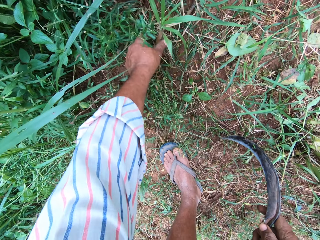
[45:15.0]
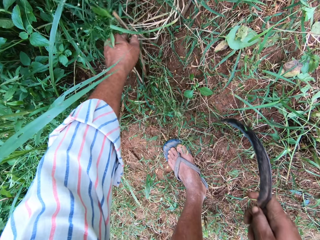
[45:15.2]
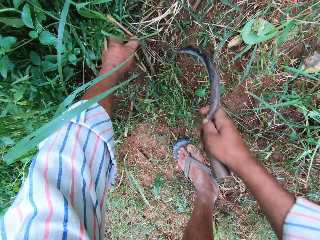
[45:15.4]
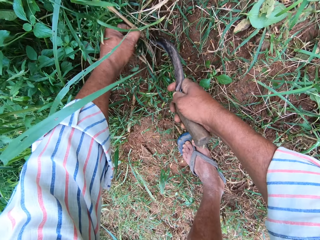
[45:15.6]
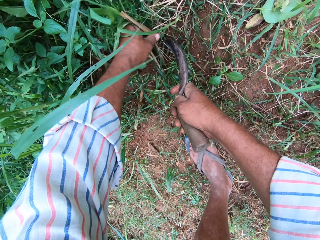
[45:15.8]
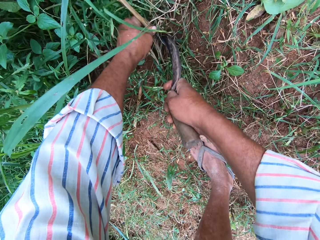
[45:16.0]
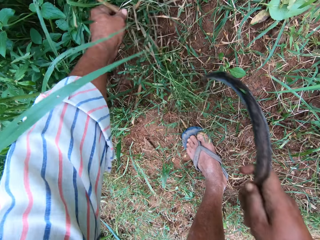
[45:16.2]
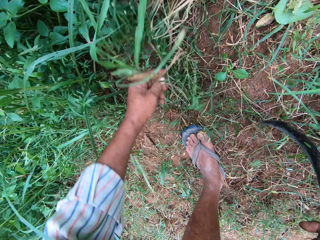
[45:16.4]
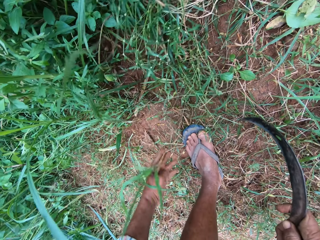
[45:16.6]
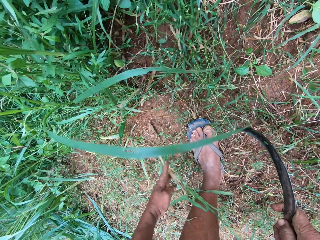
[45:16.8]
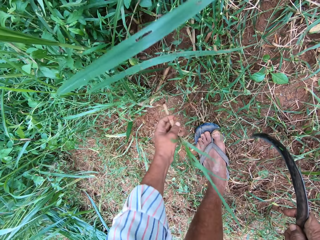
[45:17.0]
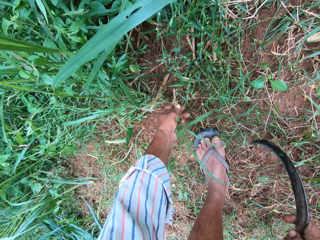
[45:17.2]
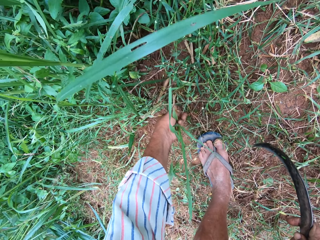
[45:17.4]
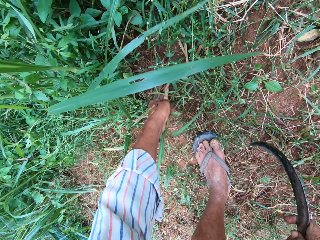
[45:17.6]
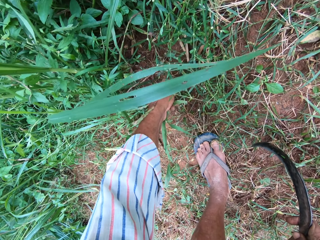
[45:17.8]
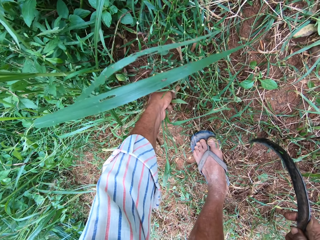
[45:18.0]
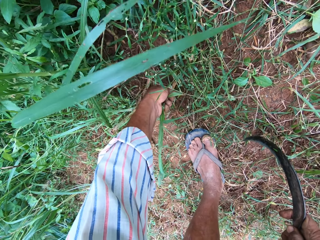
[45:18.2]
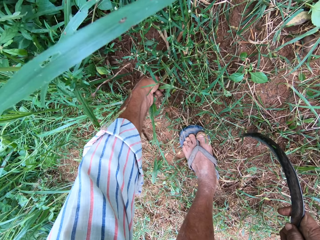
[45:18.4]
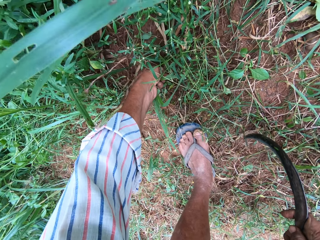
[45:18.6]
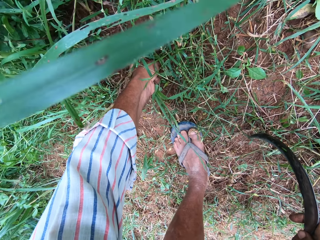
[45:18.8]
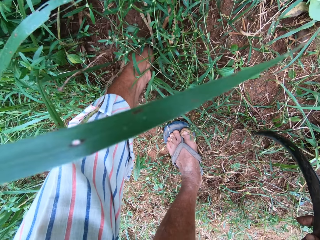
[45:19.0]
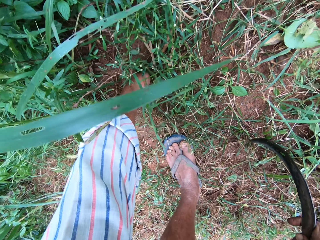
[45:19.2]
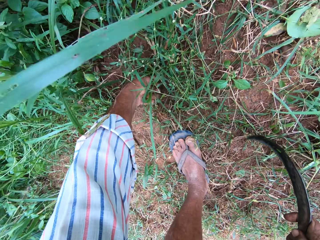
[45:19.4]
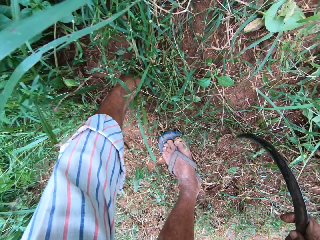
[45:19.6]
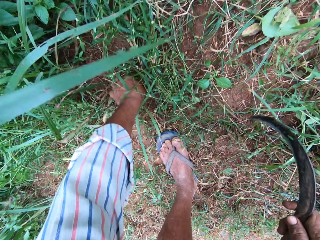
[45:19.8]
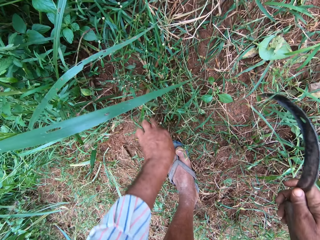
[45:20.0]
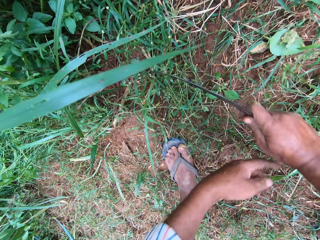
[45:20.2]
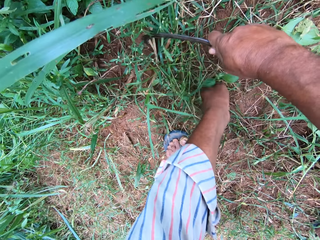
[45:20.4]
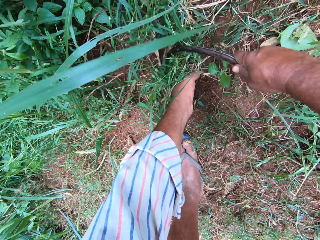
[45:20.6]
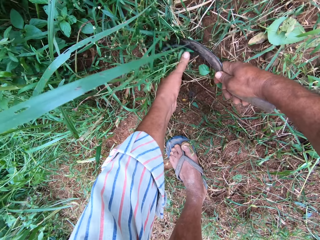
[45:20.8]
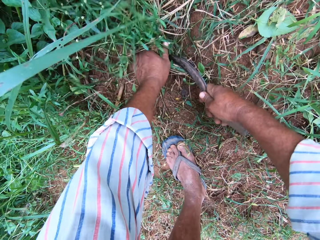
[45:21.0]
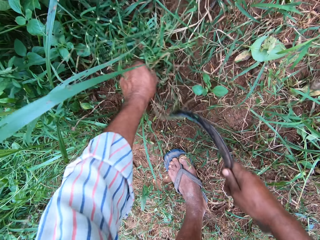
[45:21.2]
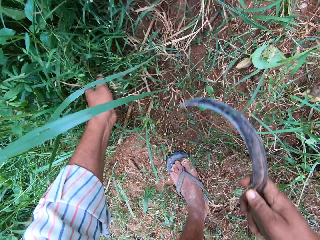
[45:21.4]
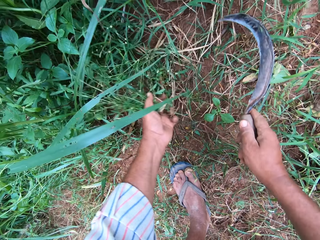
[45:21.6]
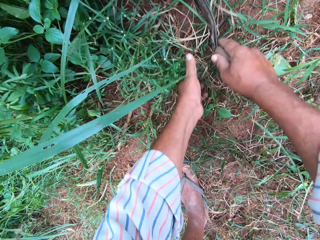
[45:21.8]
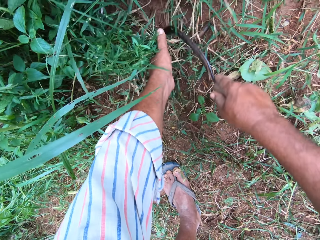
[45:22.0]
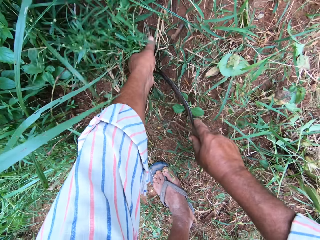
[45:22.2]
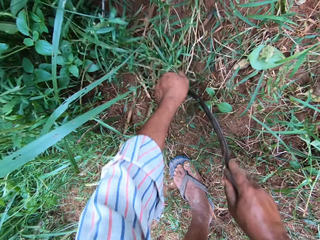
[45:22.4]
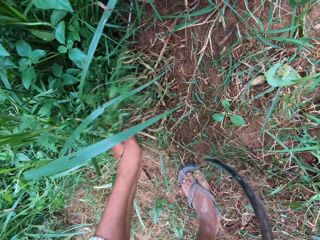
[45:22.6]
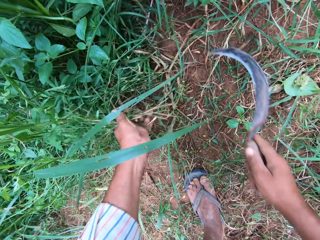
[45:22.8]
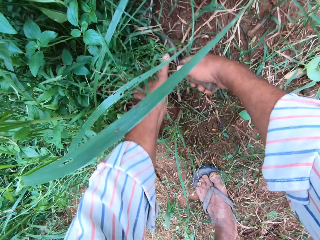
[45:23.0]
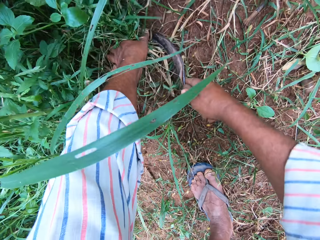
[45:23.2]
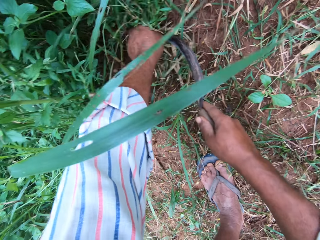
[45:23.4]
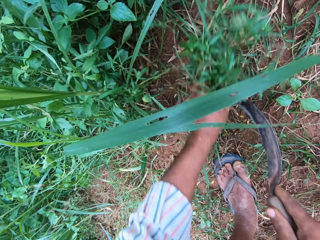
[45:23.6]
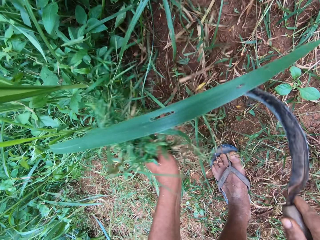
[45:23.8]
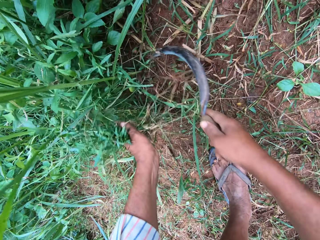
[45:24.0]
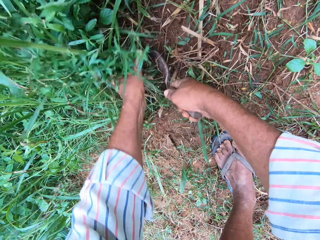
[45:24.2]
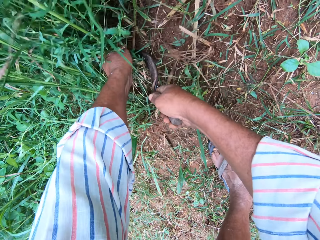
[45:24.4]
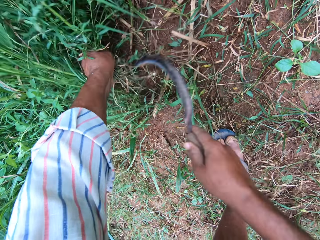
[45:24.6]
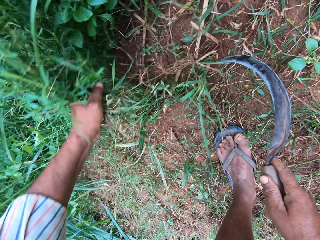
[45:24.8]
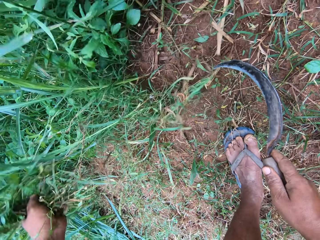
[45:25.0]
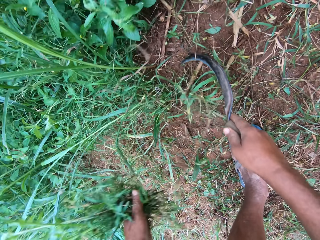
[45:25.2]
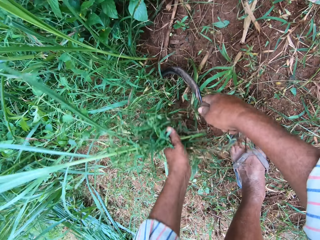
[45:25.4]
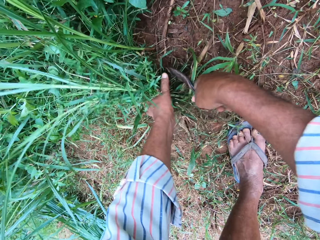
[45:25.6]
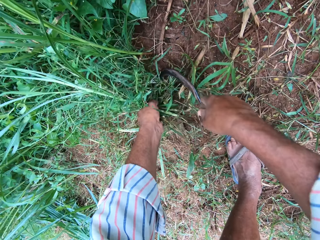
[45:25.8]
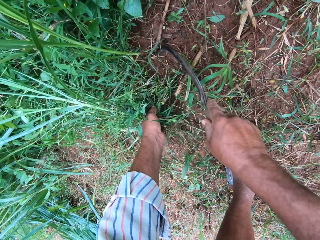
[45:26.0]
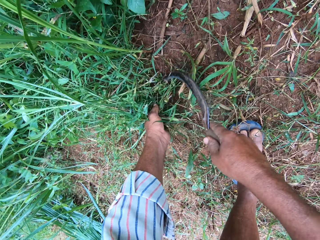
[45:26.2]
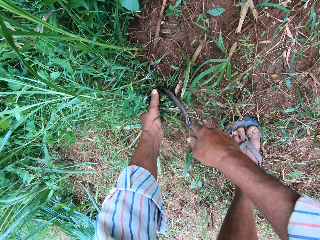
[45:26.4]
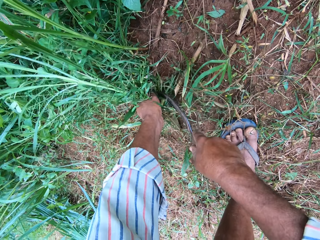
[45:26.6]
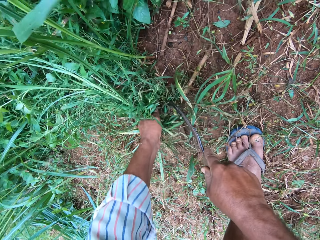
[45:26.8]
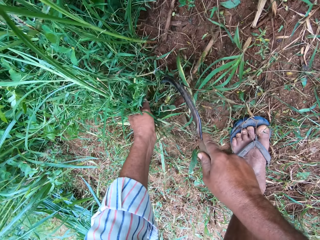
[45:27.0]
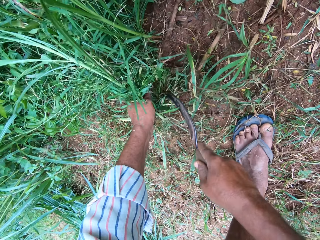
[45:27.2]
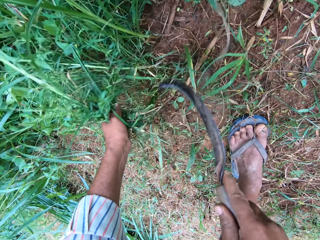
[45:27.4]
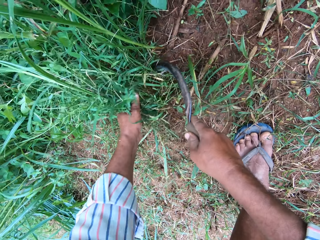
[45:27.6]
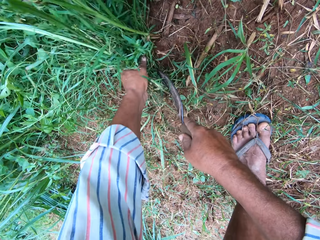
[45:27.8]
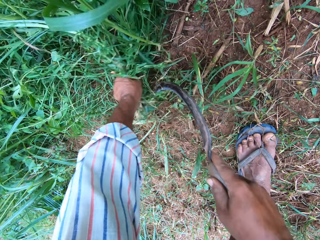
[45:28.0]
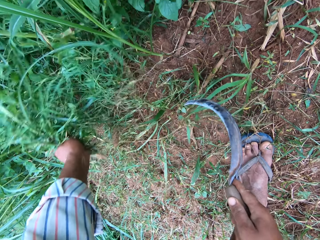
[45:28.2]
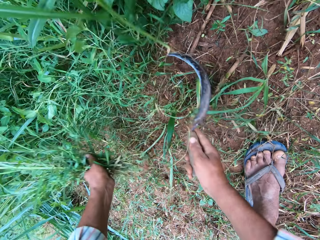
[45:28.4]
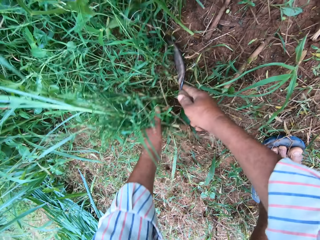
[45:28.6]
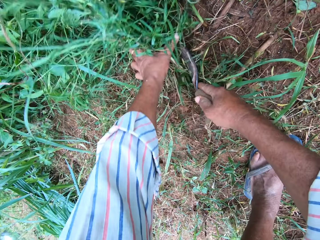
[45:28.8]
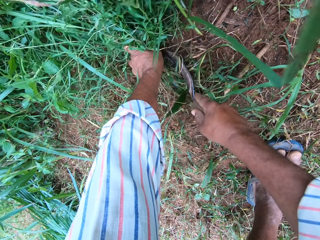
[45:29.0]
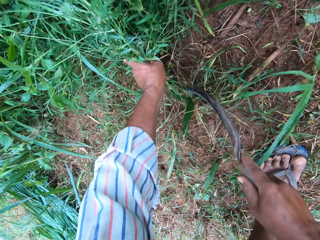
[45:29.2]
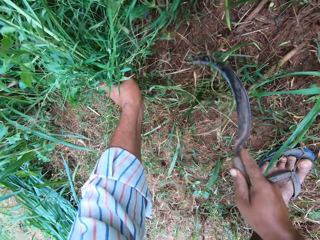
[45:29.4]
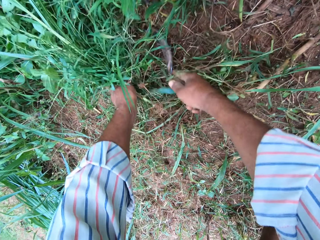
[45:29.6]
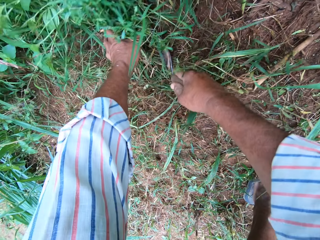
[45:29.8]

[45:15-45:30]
The camera wearer holds a stick or napiergrass with his left hand. He cuts the stick with a sickle in his right hand. He dips the stick in the soil with his left hand. He plants the napiergrass in the soil with a hand. He moves the grasses with his left hand. He holds the grasses with his left hand and the sickle. He cuts the grasses with the sickle in his right hand. He holds the grass with a hand. He cuts the grass with the sickle. He holds the grass with a hand. He cuts the grass with the sickle. He holds the grass with a hand. He holds the grass with a hand again. He cuts the grass with the sickle. He puts the sickle in the grass. He holds the grass with a hand. He cuts the grass with the sickle.

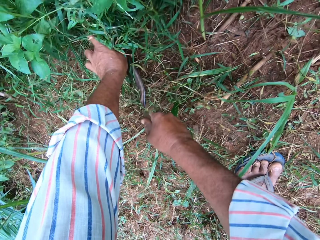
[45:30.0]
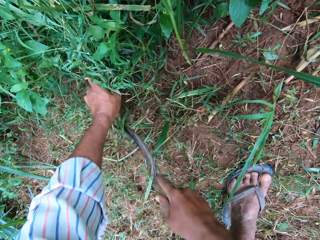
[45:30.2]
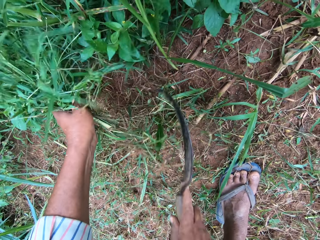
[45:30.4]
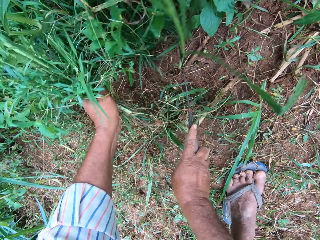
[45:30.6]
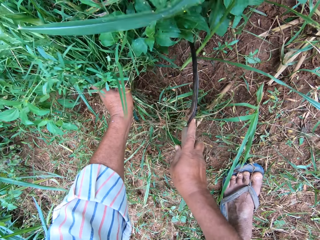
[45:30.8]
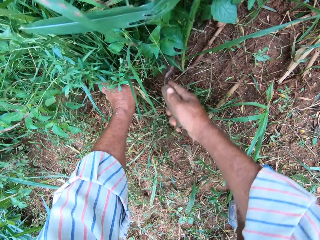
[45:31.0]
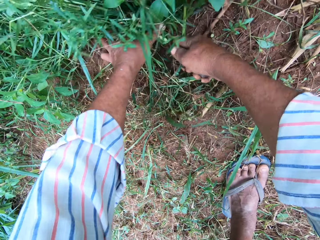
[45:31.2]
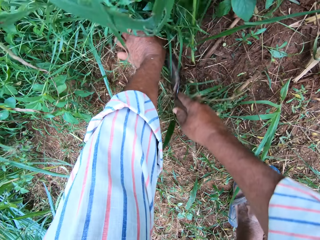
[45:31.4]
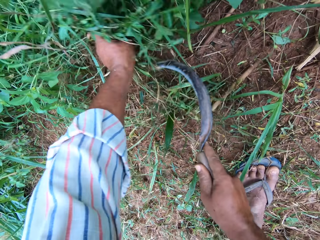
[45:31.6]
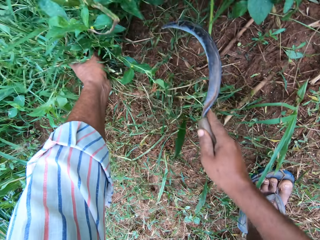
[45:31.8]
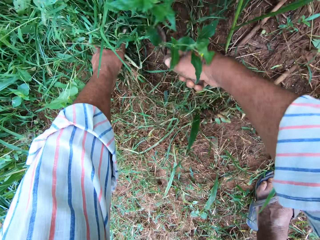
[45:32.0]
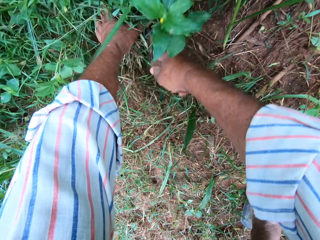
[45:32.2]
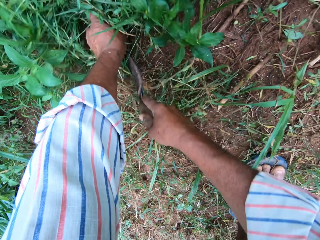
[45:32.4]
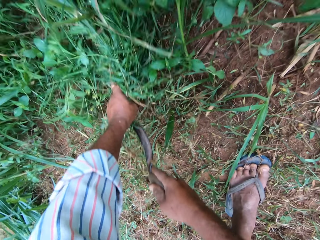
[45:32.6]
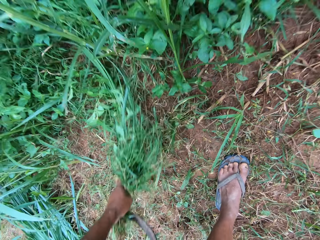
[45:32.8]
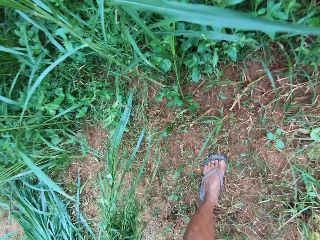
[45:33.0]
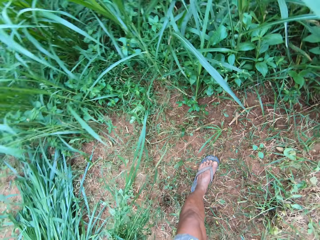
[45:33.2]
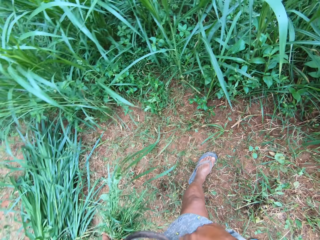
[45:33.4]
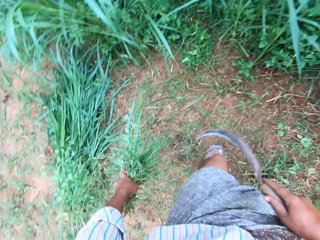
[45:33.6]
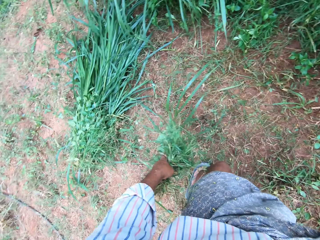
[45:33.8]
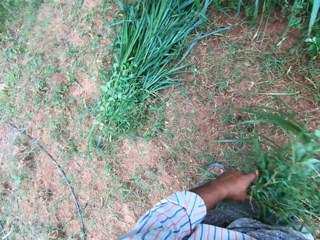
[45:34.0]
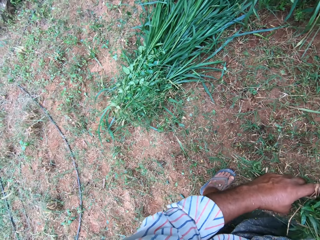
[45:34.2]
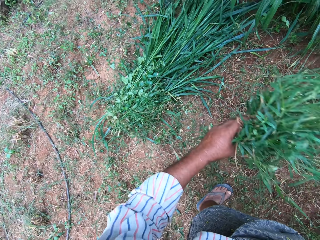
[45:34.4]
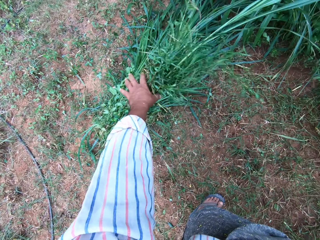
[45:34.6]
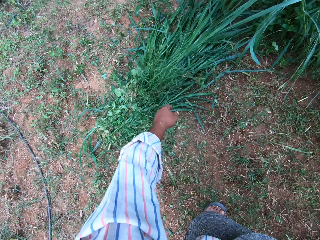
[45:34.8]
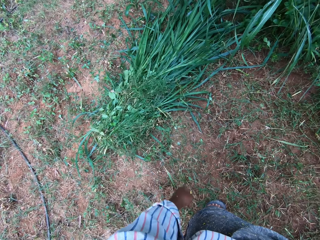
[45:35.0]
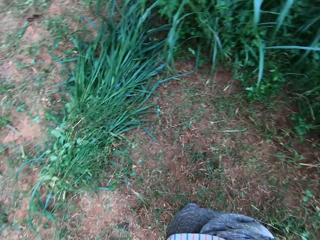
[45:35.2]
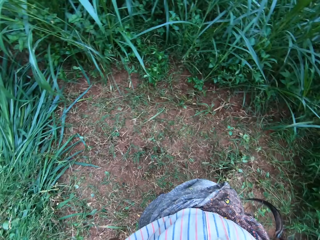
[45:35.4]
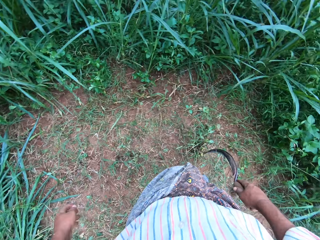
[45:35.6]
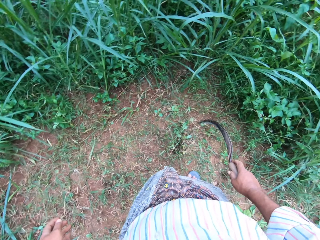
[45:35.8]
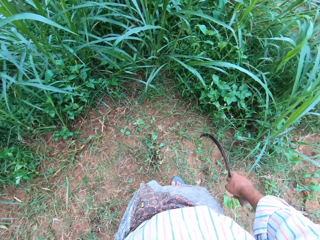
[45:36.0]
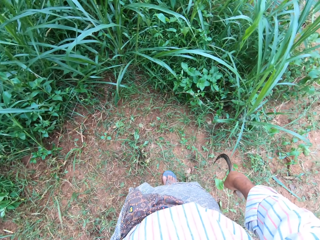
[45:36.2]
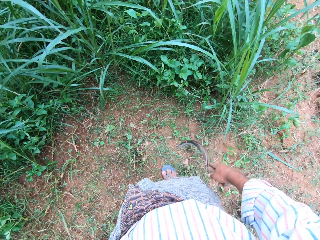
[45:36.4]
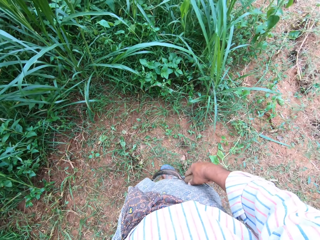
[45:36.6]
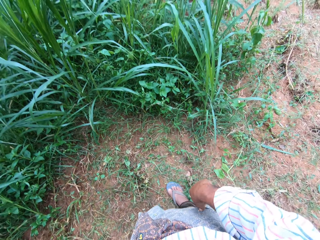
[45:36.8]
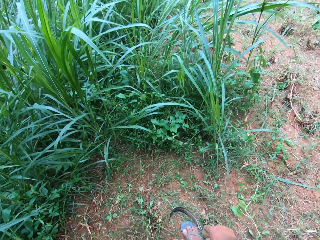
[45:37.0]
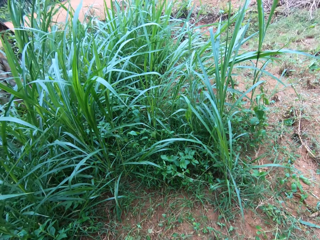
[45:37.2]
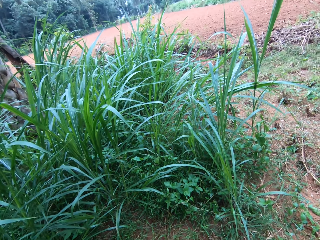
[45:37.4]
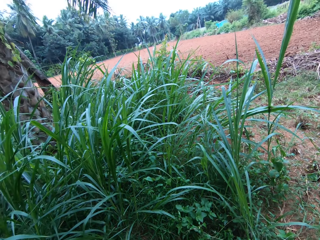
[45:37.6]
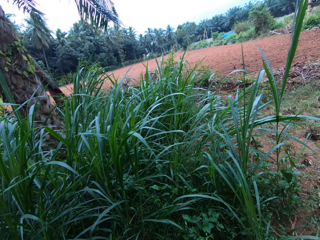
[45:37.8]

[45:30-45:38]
The camera wearer stops cutting the grasses. He drops the grasses on the floor with his left hand.
